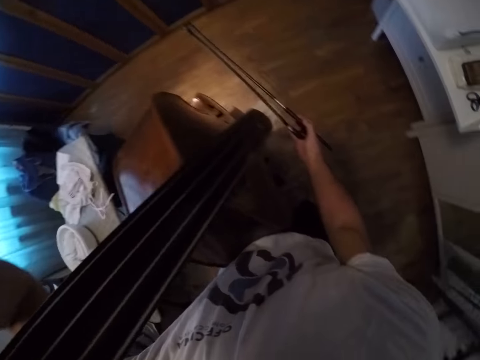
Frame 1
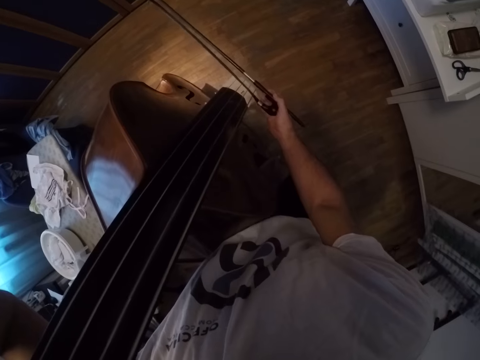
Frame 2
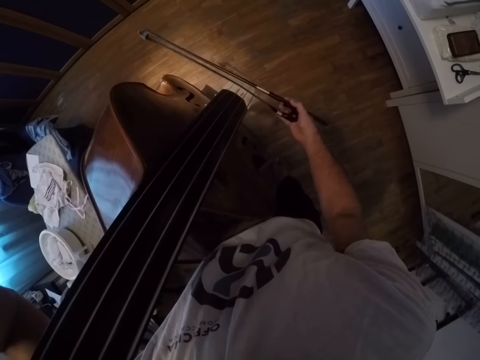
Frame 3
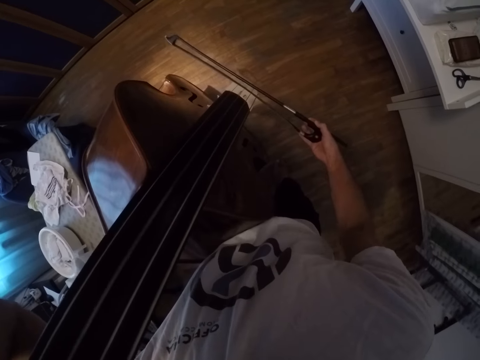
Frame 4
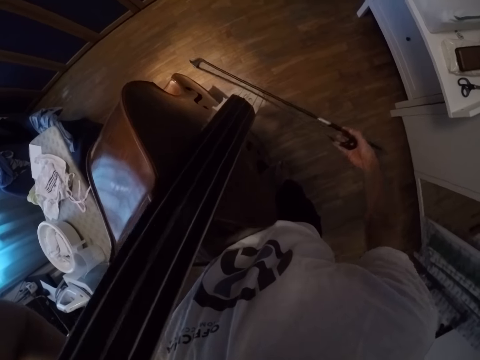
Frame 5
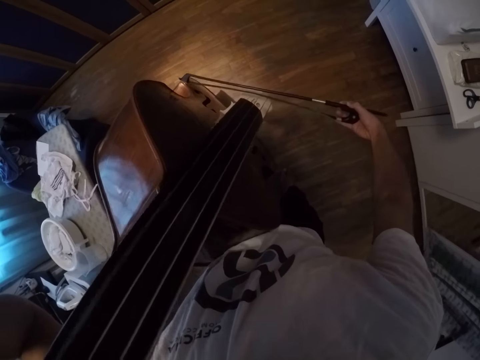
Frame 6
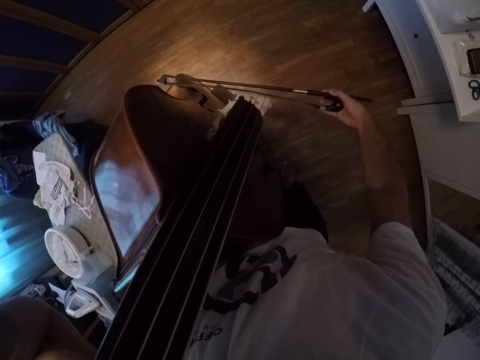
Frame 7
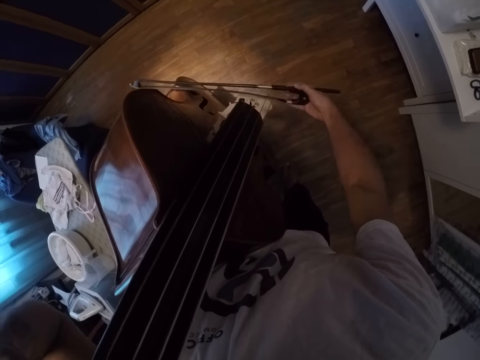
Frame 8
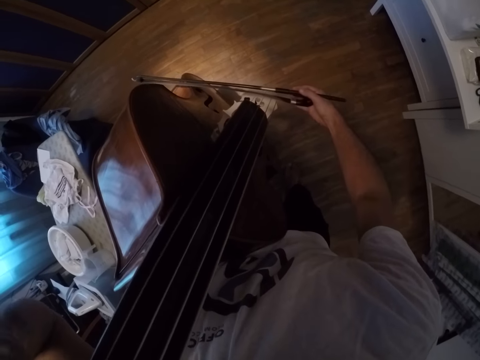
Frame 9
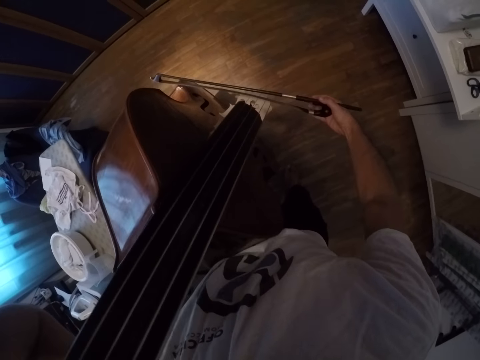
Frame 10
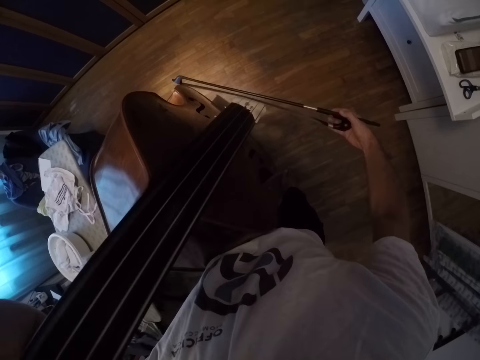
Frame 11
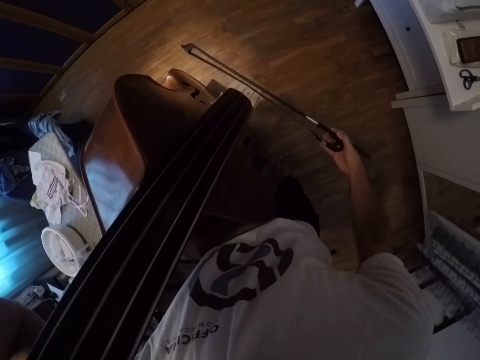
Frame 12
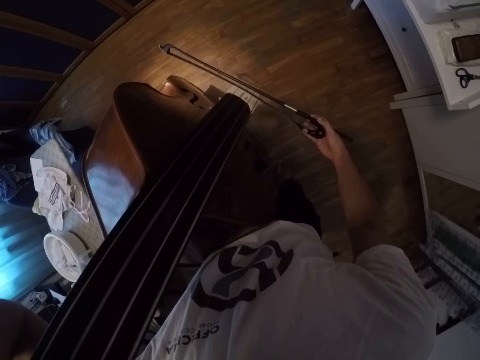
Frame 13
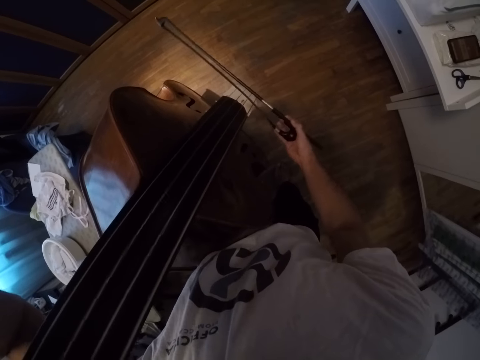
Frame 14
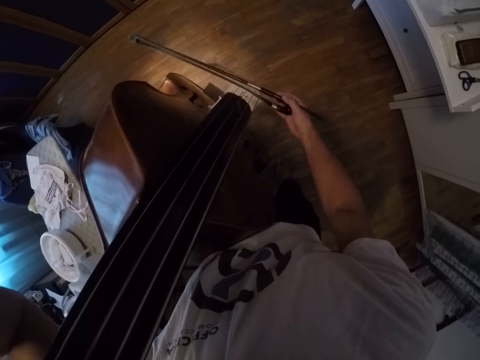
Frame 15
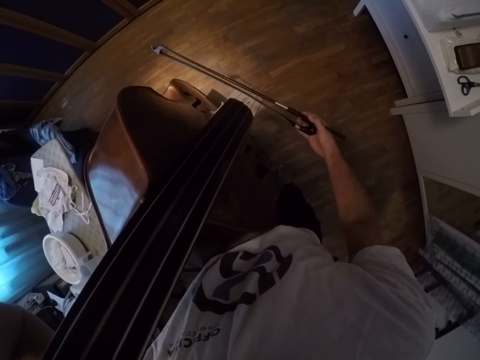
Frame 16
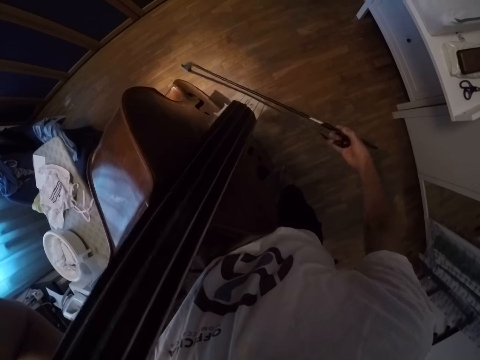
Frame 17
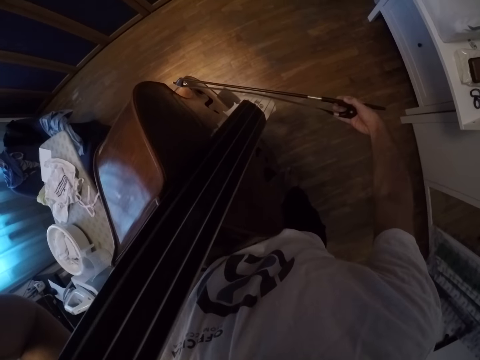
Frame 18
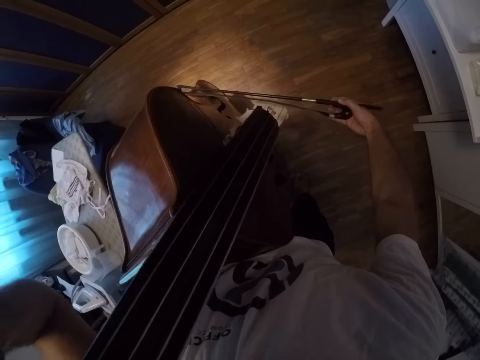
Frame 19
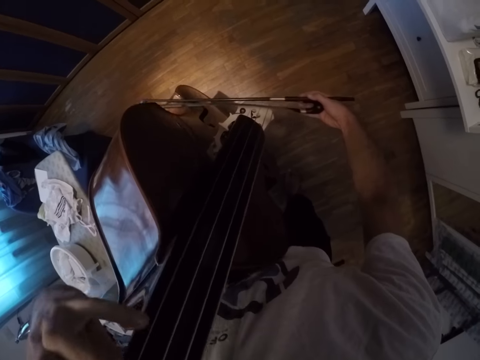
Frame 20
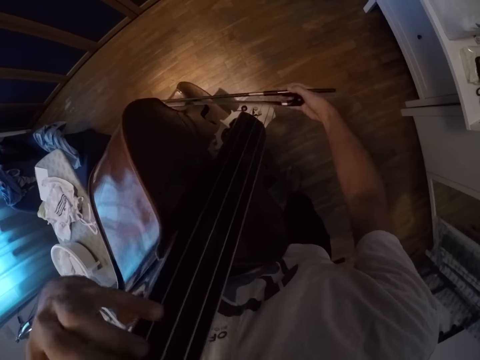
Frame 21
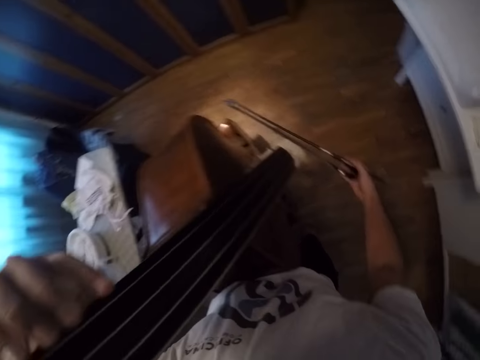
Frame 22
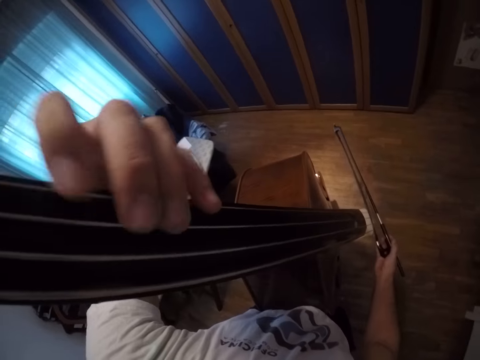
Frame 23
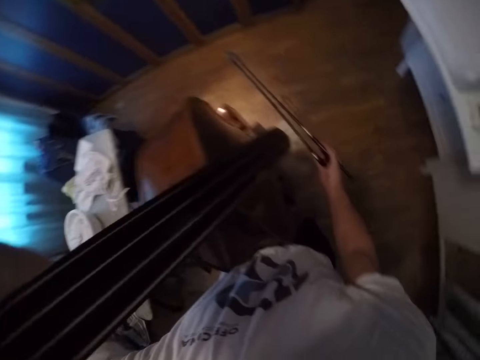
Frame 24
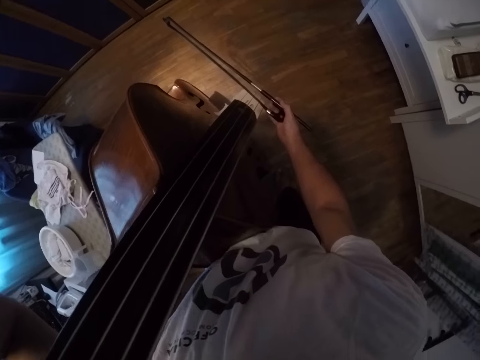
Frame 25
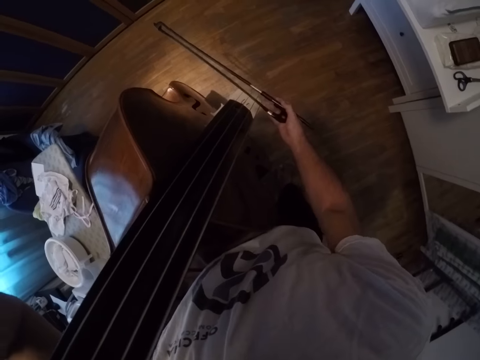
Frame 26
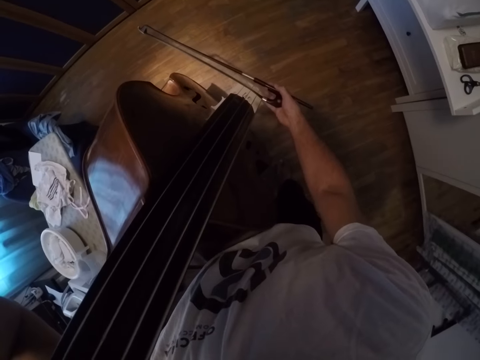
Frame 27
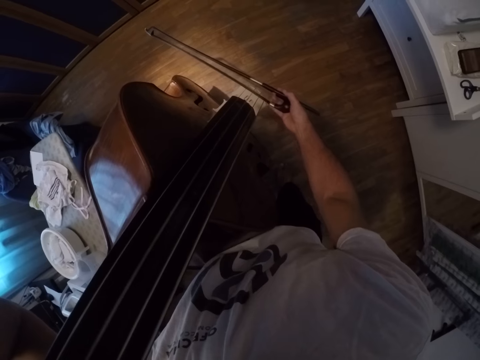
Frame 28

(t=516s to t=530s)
The camera wearer moves the right hand side to side. They press the violin.

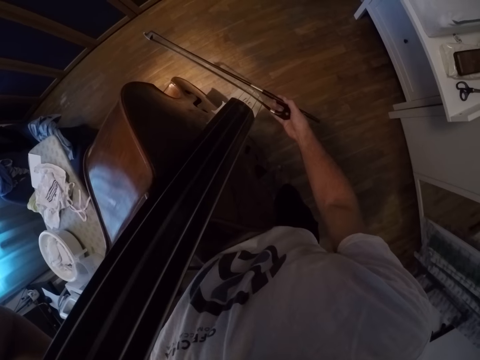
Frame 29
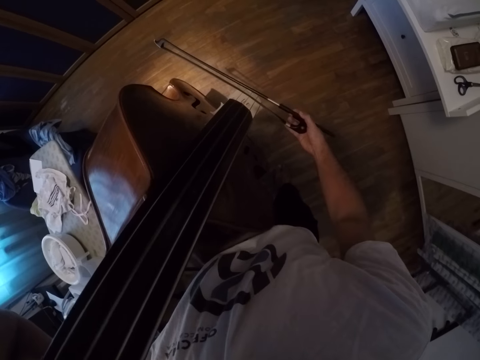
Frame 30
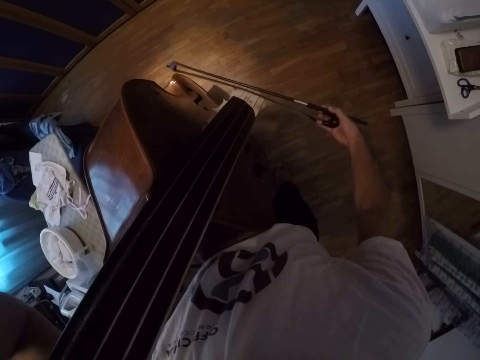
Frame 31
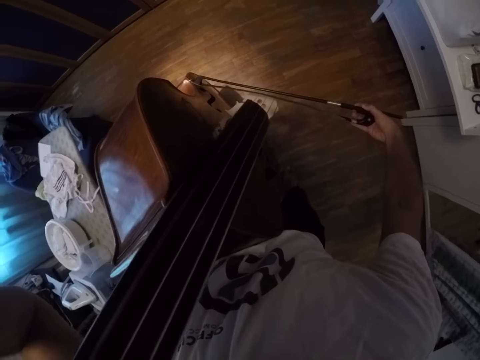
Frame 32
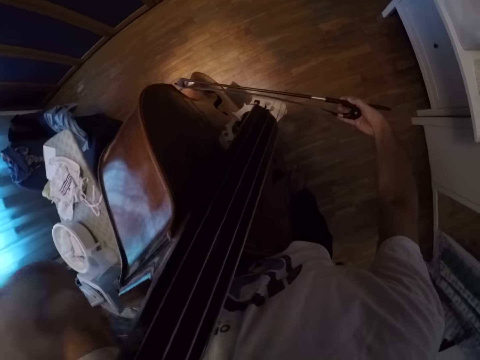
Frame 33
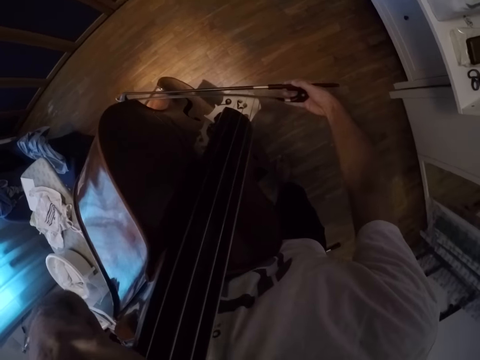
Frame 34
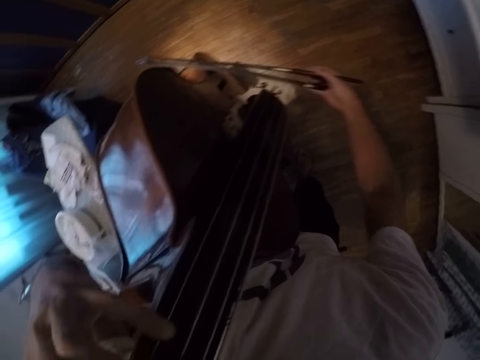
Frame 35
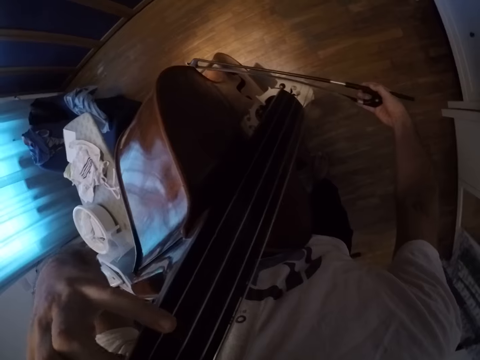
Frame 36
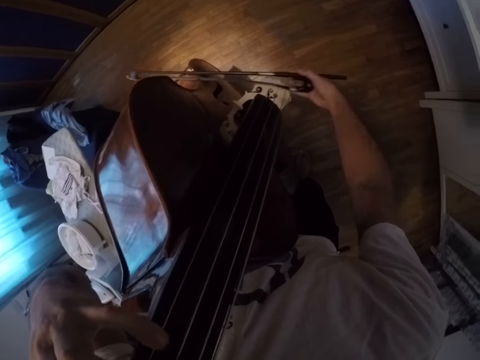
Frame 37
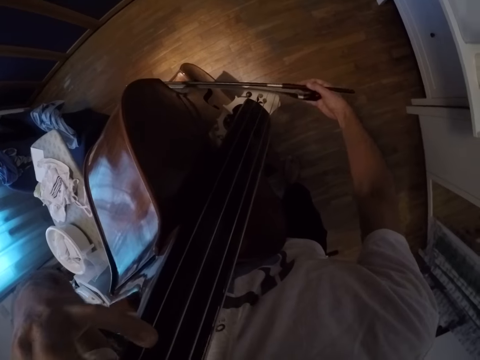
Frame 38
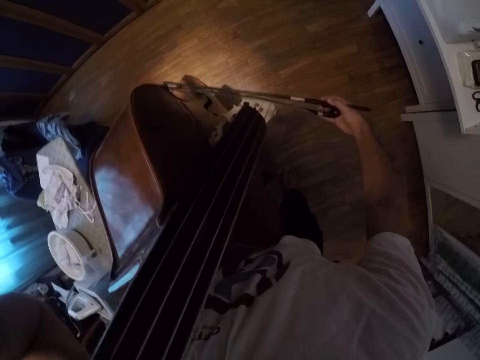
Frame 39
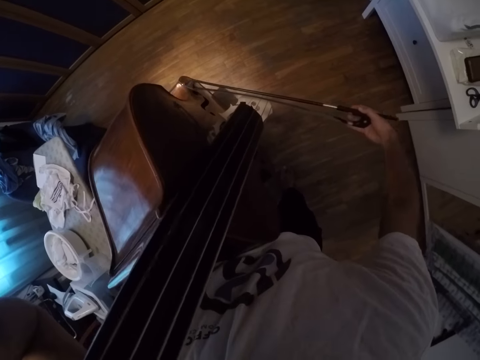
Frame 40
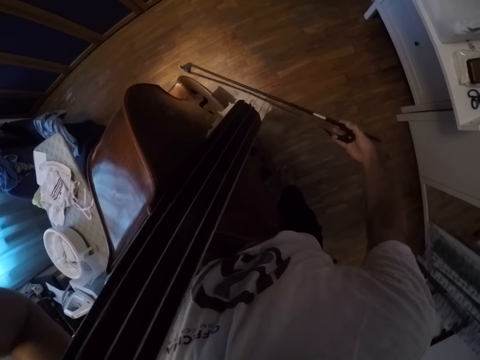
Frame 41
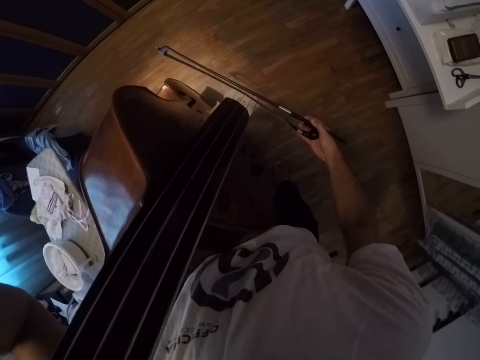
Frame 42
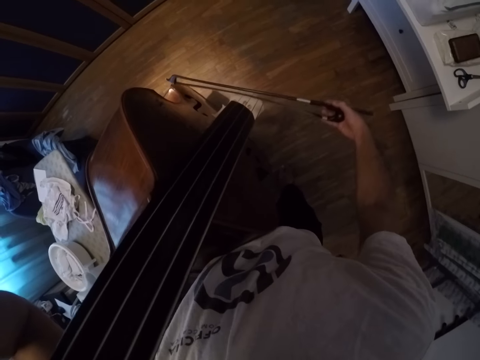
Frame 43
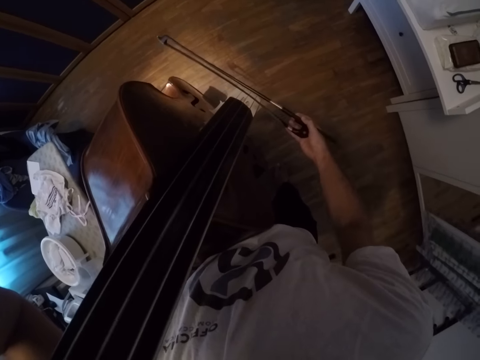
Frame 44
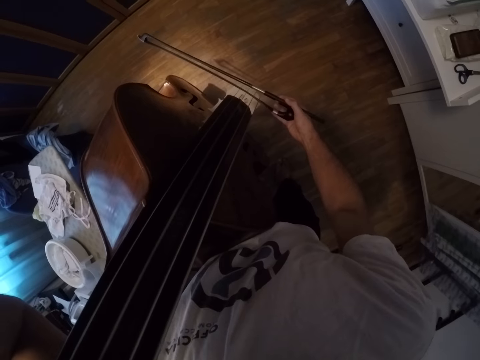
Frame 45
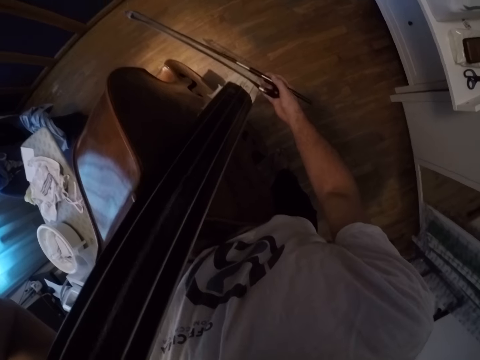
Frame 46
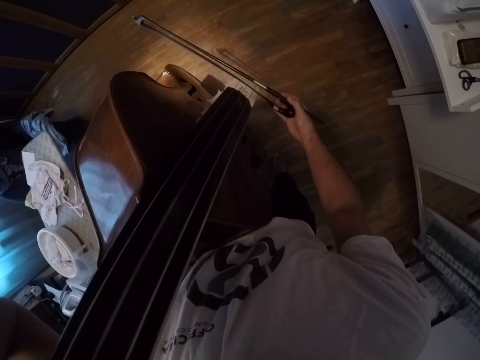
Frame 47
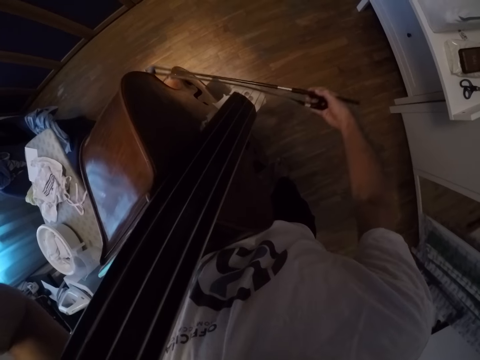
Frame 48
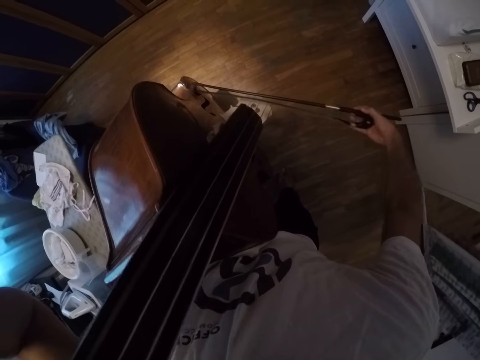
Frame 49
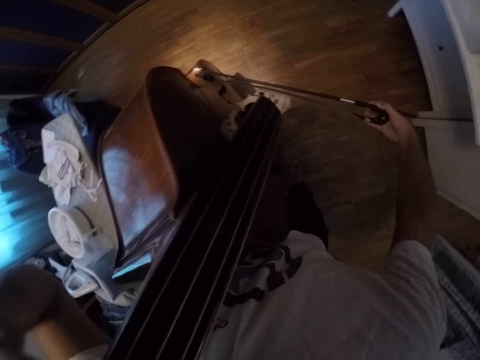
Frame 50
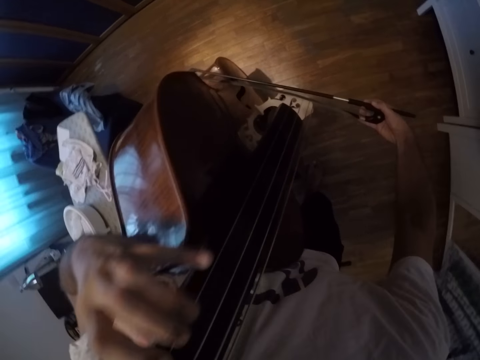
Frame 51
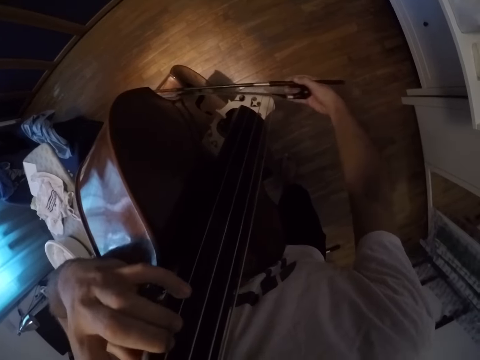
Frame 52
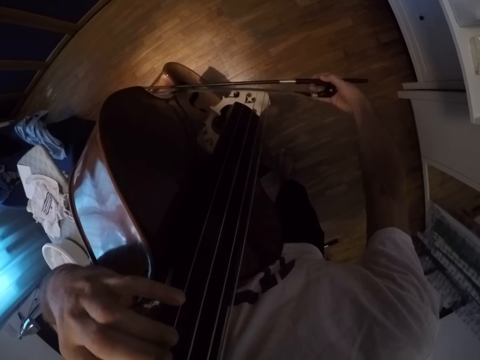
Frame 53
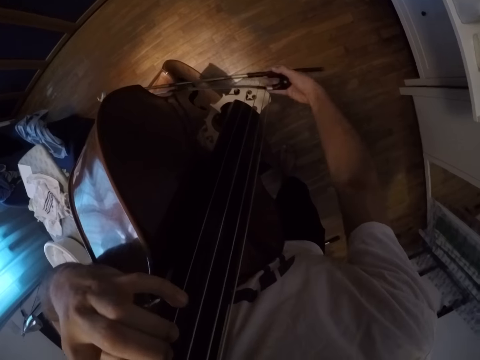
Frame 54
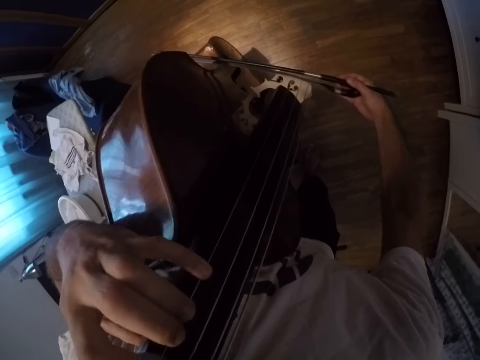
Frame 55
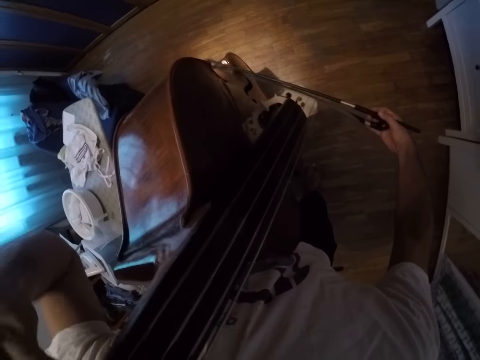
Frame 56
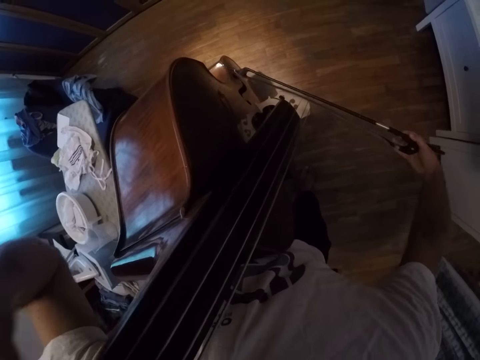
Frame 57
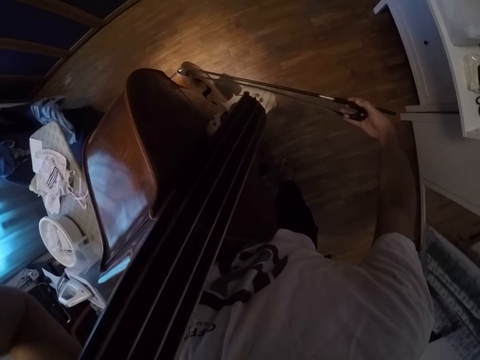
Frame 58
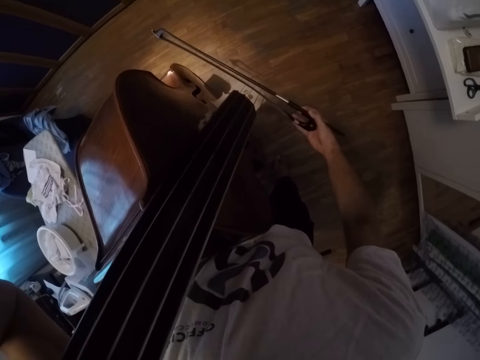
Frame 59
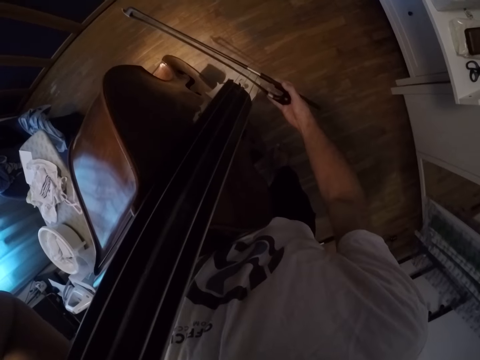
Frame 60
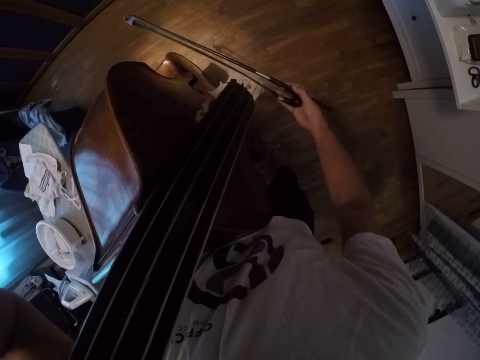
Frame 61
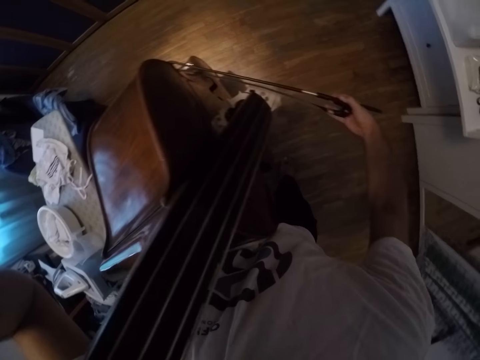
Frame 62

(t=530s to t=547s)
The camera wearer plays the violin. They play the violin again.
